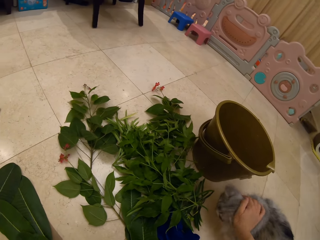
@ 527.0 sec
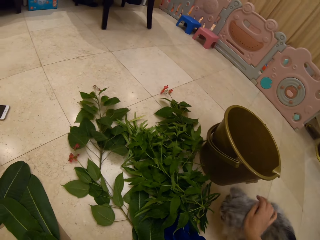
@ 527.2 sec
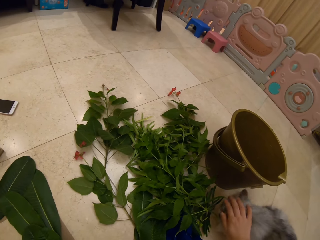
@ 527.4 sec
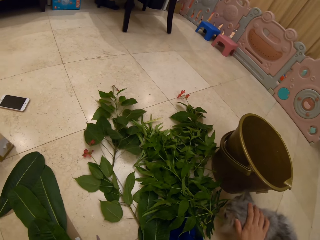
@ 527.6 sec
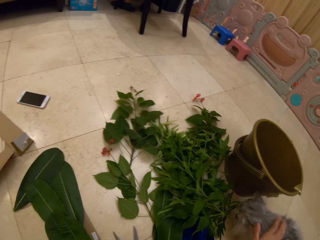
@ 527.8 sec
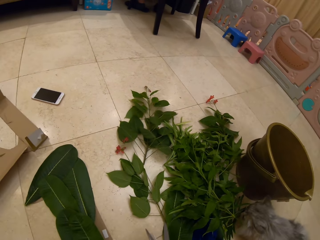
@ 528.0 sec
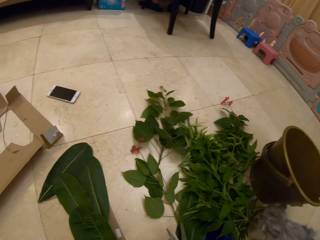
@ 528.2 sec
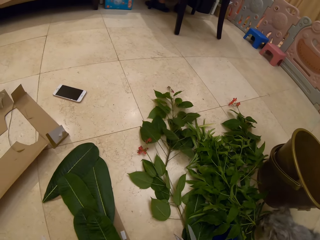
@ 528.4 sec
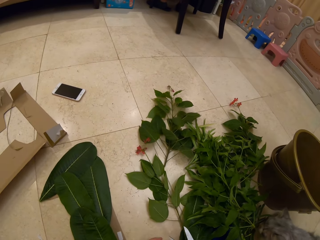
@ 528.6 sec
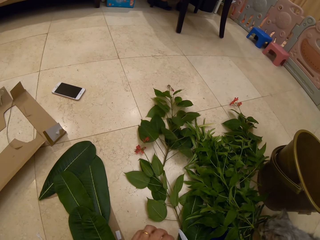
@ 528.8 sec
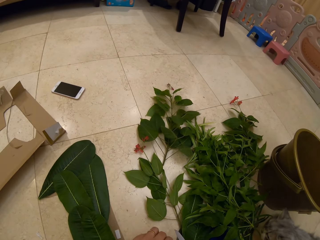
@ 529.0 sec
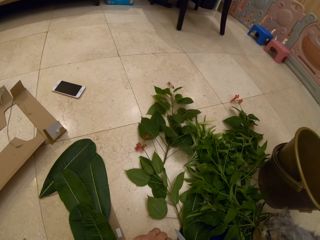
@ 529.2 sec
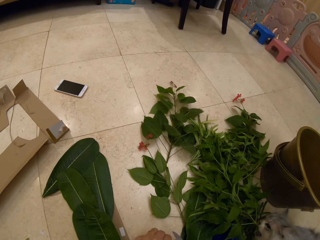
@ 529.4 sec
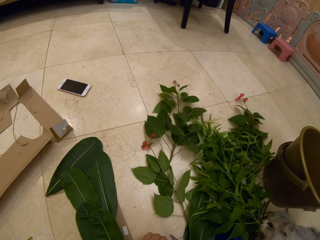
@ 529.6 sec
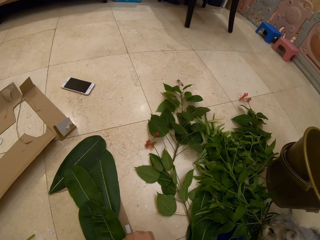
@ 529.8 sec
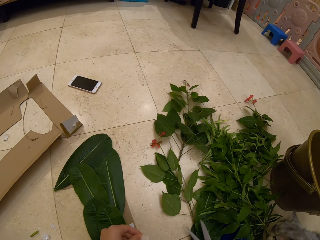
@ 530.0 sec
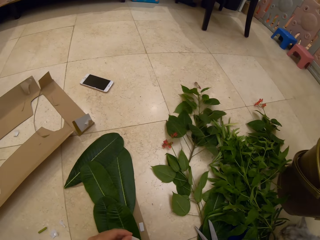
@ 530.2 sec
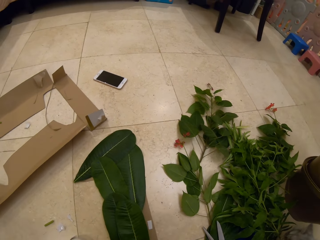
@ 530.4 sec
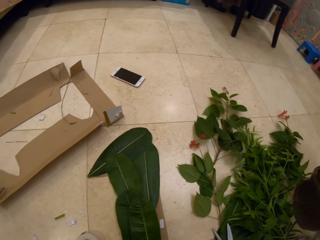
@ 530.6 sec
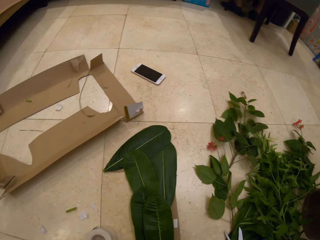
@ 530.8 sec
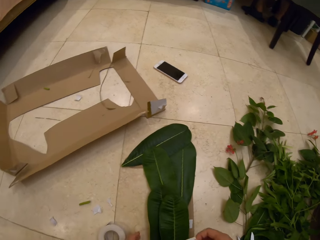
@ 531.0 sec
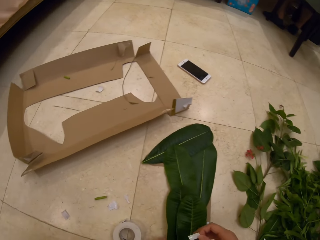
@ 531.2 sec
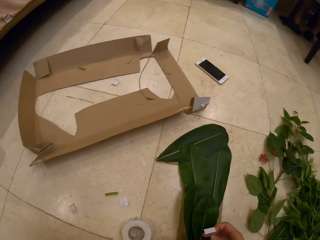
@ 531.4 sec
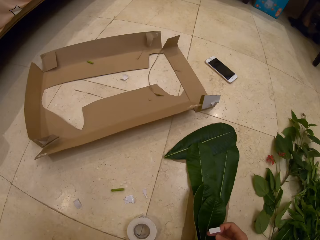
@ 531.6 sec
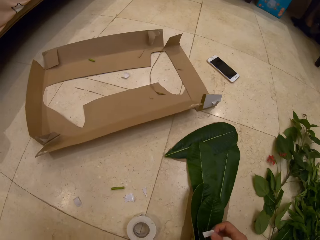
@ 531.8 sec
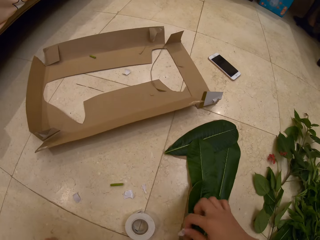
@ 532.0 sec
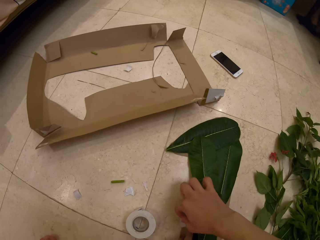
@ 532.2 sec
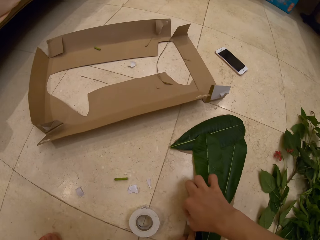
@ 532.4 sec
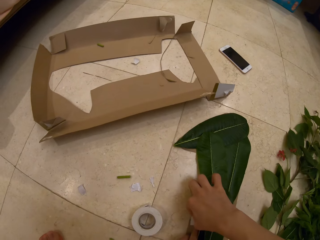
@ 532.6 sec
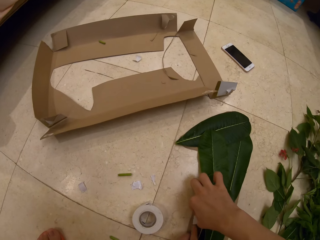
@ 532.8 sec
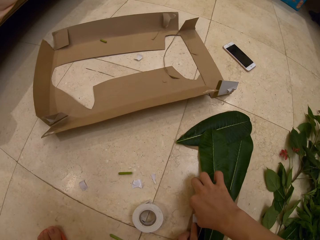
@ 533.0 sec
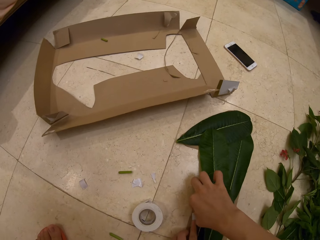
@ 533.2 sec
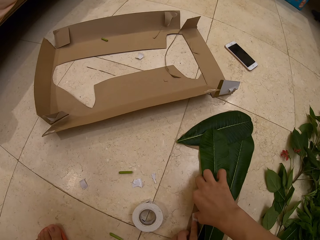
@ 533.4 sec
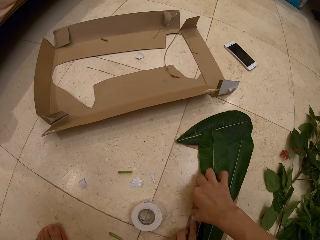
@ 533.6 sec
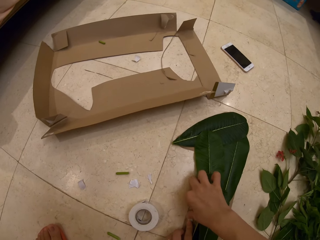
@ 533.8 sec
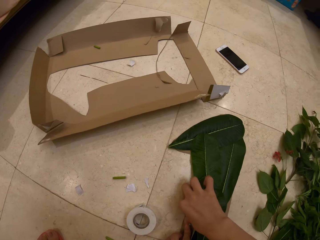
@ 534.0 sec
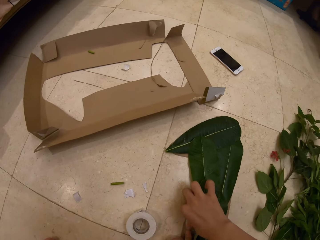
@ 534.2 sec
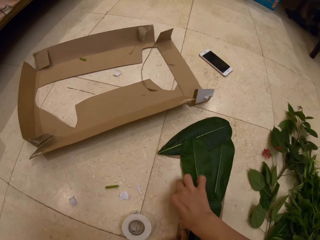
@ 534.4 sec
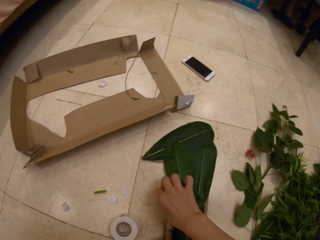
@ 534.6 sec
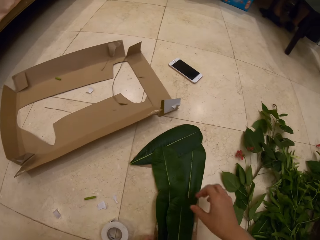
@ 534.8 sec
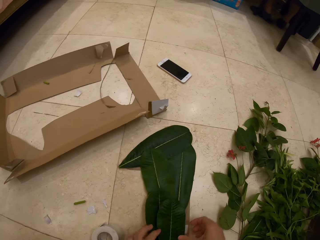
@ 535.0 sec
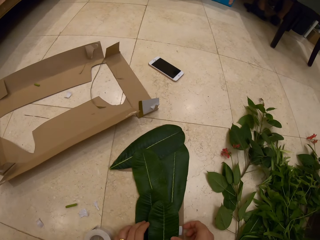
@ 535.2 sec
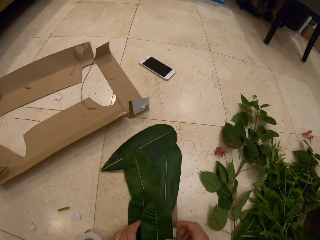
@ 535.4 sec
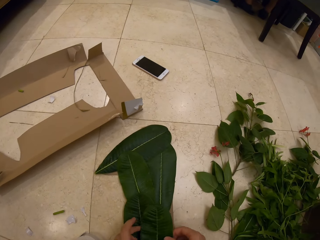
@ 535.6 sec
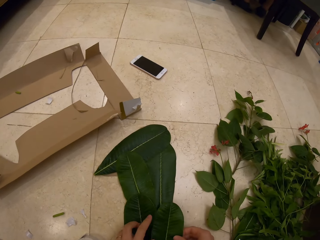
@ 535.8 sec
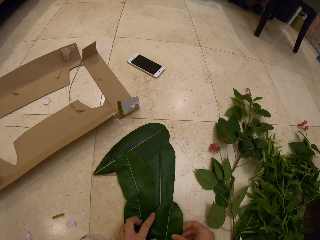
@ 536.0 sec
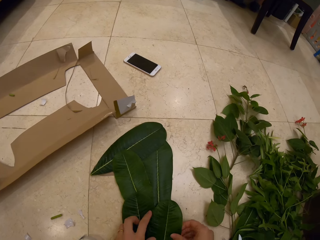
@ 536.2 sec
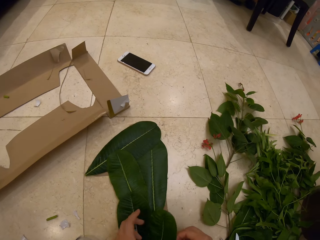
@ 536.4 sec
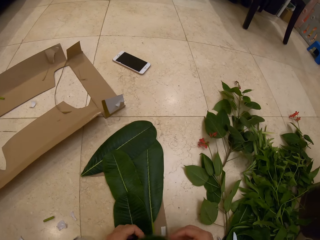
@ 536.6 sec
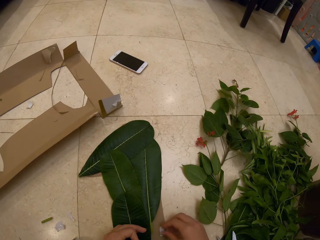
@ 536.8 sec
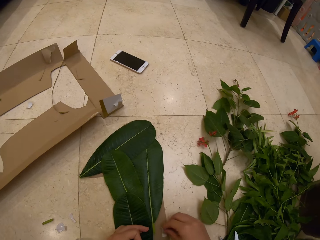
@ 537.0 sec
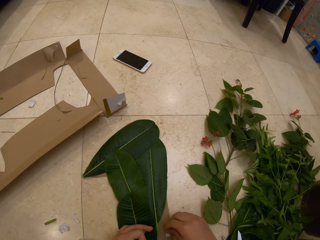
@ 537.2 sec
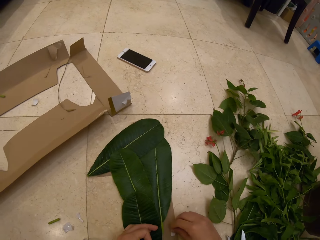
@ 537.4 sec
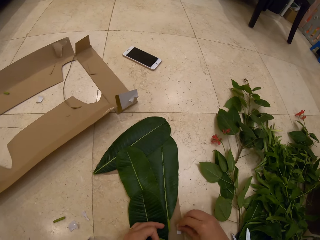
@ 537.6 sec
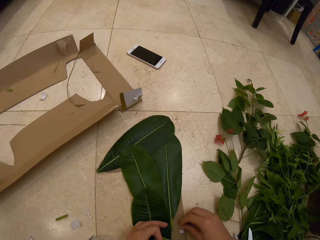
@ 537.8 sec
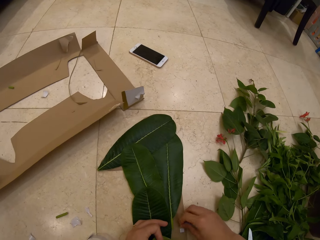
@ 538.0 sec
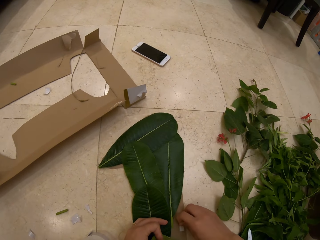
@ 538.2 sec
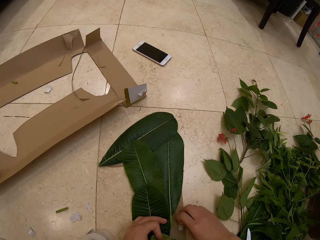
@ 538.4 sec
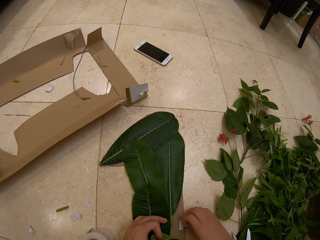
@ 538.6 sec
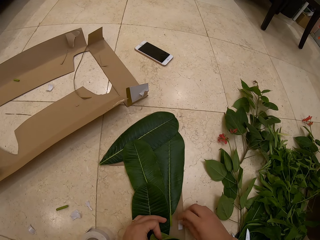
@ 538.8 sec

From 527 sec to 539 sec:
The camera wearer pets the cat. They speak. They cut the sticker glue. They stick the glue on a leaf. They put tape on the cardboard. They adjust the leaves.

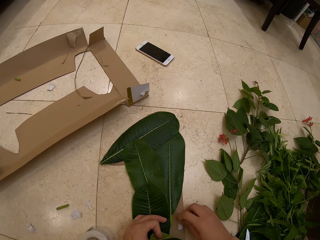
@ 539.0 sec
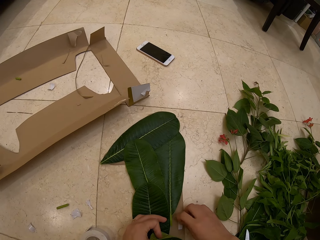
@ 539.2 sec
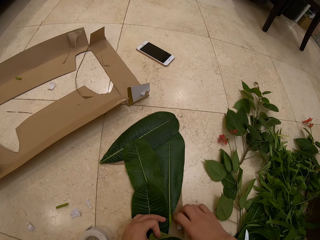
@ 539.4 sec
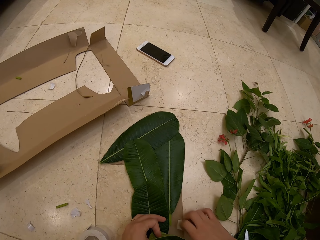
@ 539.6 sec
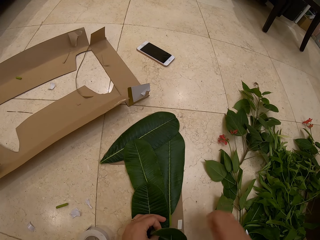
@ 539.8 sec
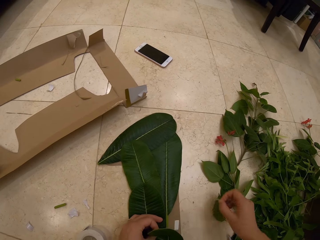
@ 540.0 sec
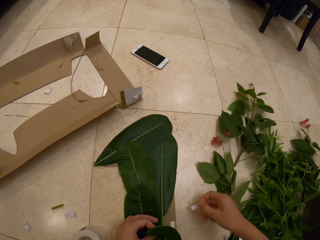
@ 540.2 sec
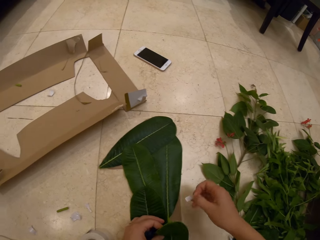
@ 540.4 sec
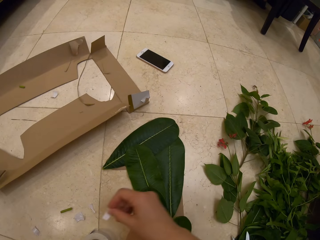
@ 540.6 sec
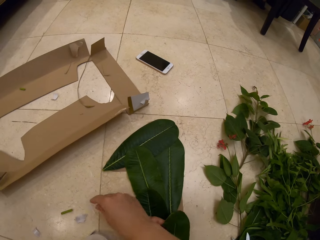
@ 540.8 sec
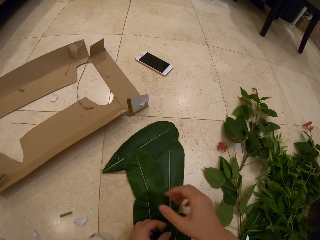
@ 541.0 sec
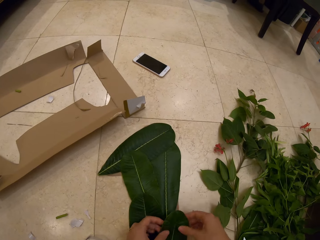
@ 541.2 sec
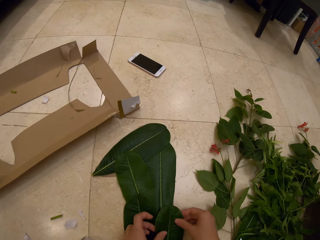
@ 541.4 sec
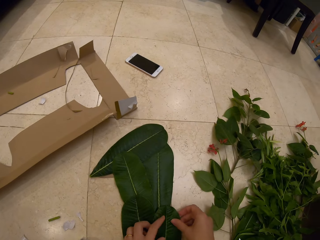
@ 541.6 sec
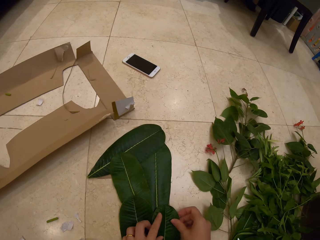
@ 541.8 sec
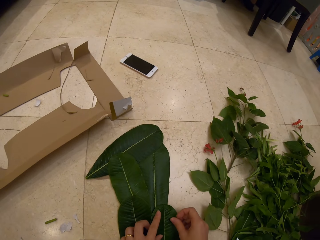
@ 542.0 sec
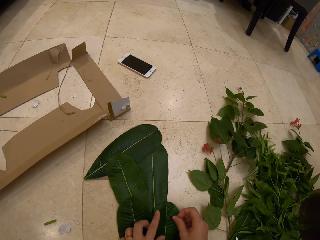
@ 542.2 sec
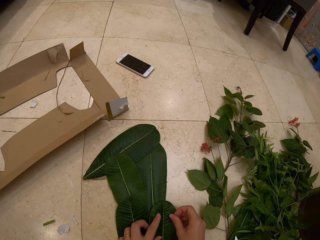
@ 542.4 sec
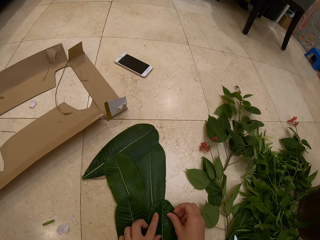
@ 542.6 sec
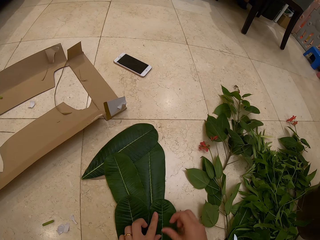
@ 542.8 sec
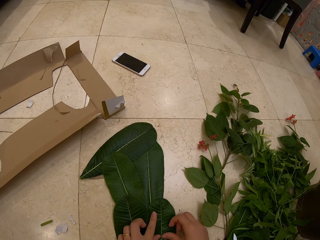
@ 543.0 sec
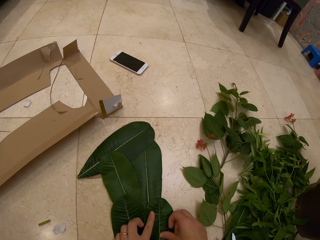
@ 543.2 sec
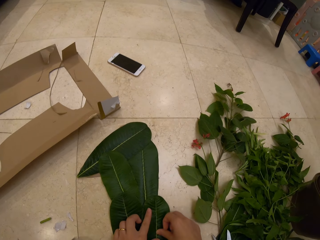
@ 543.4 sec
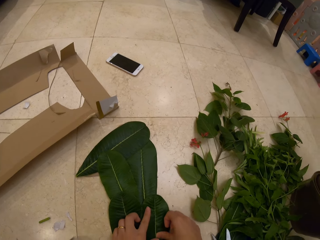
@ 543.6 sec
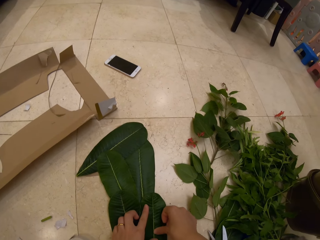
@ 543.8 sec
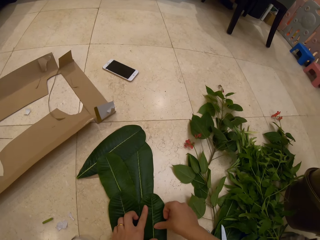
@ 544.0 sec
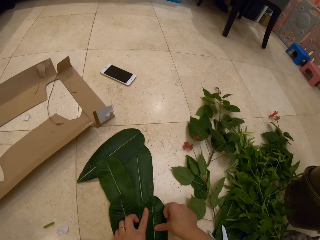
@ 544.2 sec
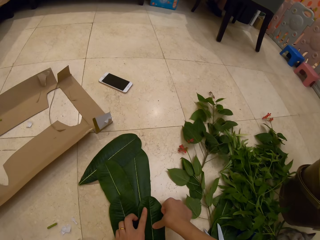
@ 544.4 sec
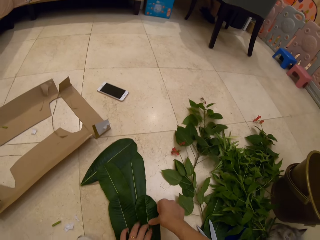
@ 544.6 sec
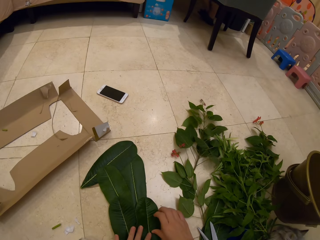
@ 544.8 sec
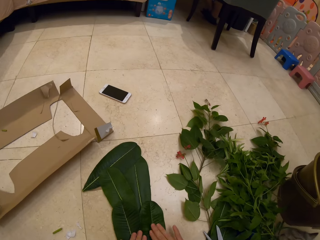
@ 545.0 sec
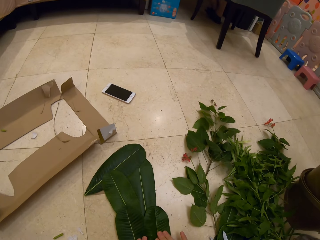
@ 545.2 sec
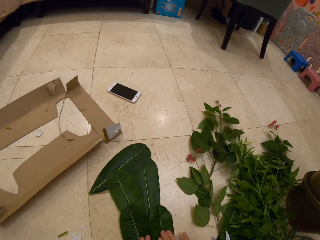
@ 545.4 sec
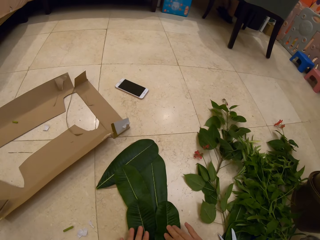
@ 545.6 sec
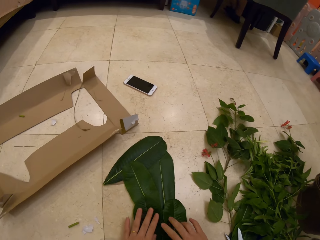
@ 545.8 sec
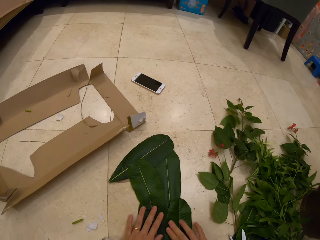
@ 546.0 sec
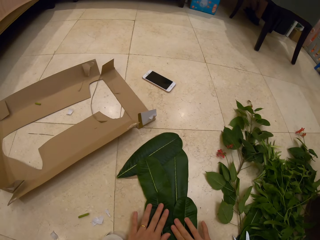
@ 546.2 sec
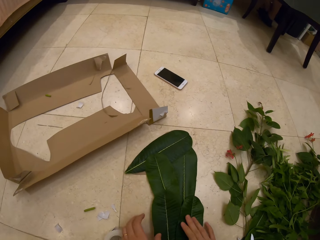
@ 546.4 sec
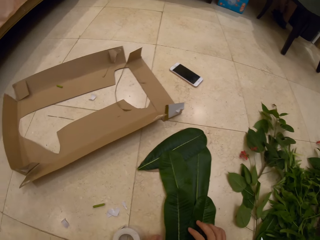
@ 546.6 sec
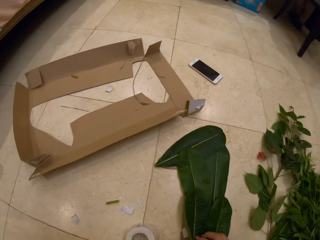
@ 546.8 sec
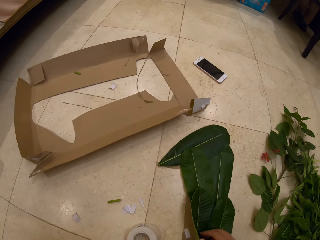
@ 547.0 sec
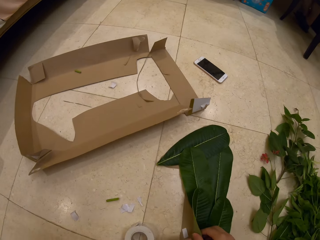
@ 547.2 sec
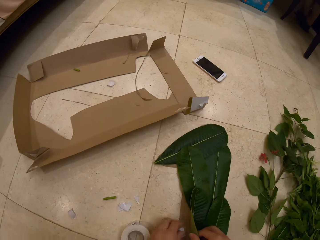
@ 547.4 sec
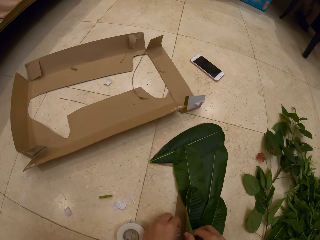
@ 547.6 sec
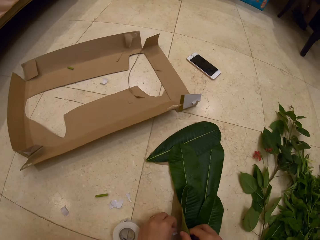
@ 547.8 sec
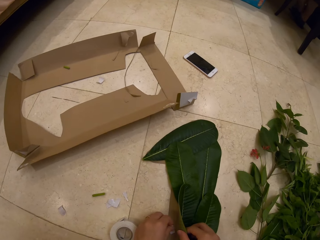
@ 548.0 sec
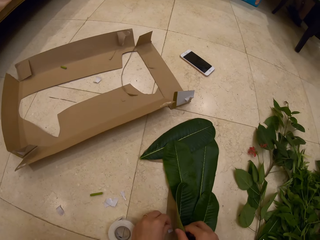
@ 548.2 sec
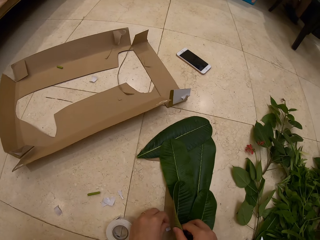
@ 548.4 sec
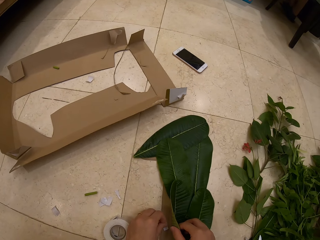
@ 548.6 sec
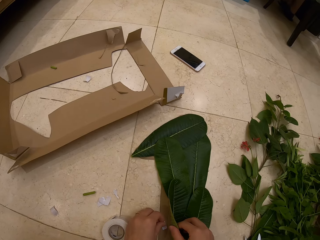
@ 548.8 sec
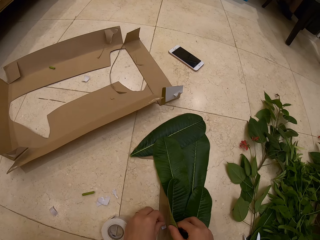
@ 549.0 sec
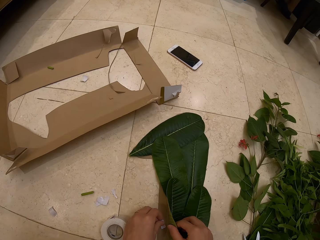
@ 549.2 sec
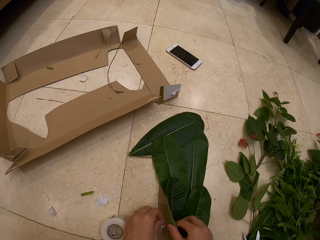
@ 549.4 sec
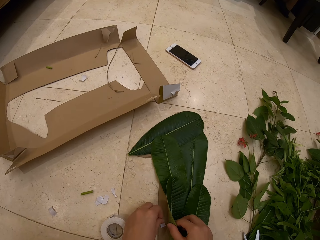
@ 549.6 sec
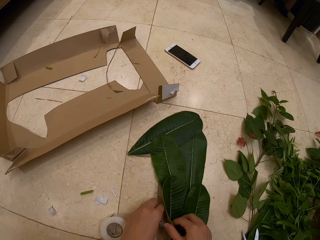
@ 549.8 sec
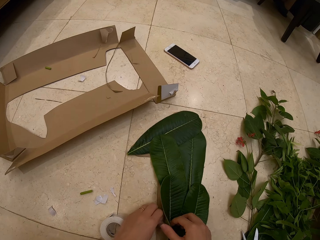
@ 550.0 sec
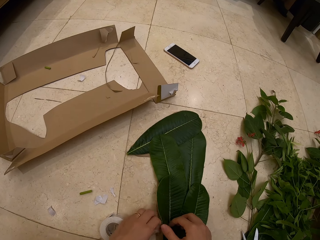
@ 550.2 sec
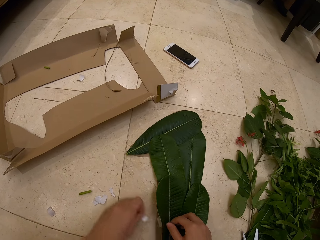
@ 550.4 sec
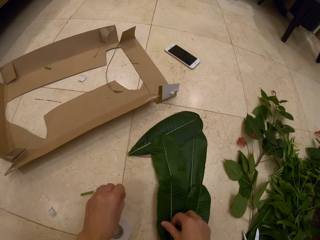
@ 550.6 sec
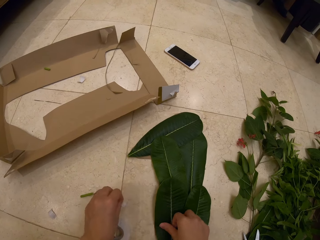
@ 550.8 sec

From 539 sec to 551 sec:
The camera wearer removes the tape or sticker on the cardboard. They drop the piece of tape on the floor. They place the leaf on the cardboard. They adjust the leaf. They press the leaves. They lift the leaf. They remove the sticker.
